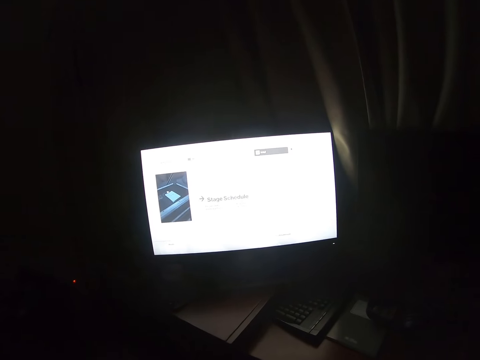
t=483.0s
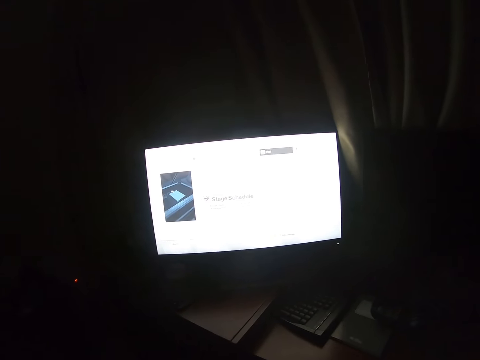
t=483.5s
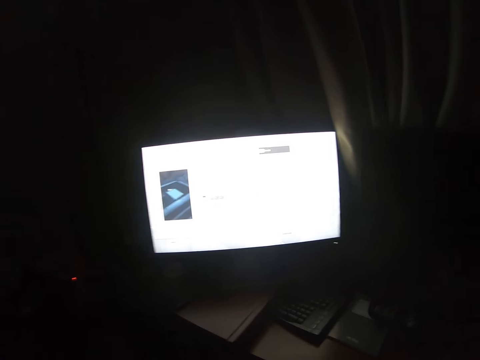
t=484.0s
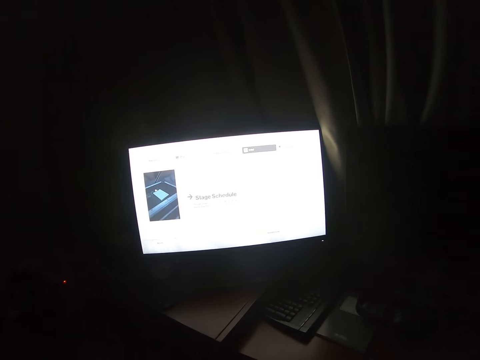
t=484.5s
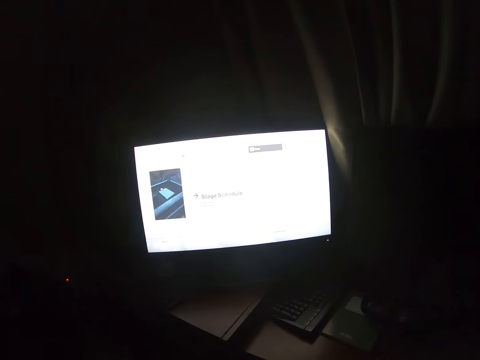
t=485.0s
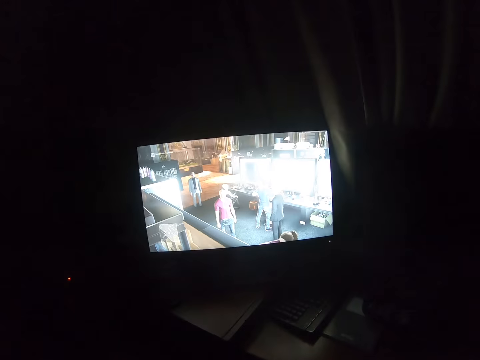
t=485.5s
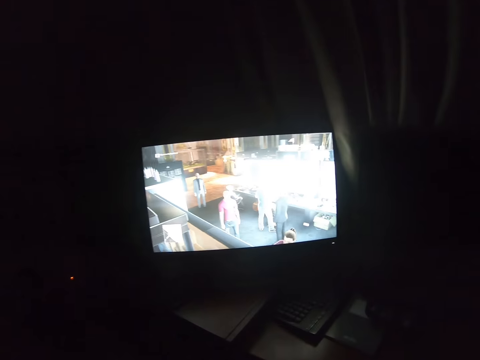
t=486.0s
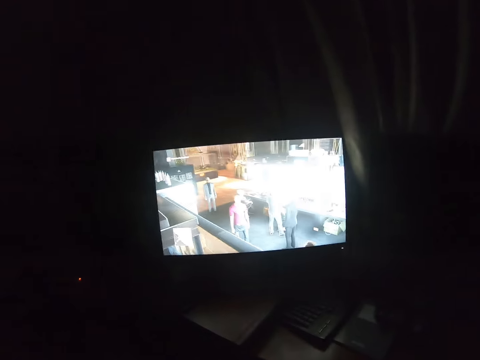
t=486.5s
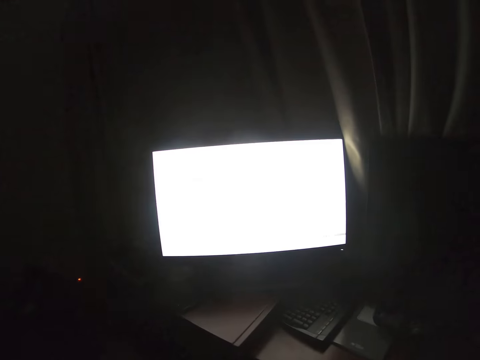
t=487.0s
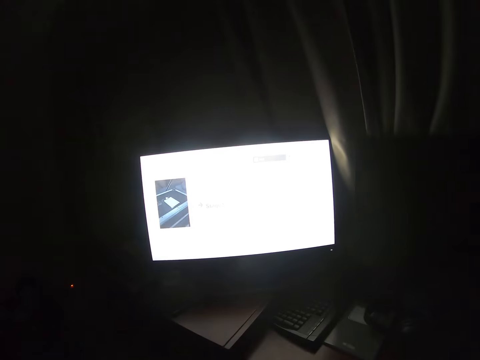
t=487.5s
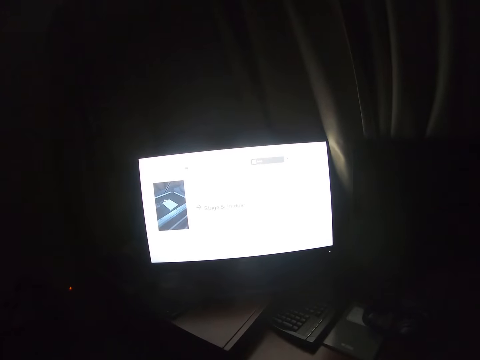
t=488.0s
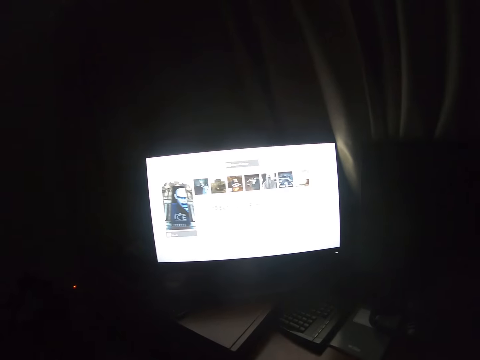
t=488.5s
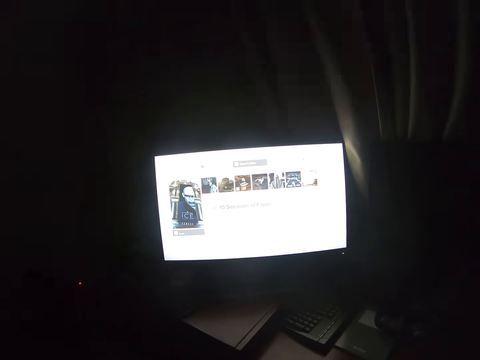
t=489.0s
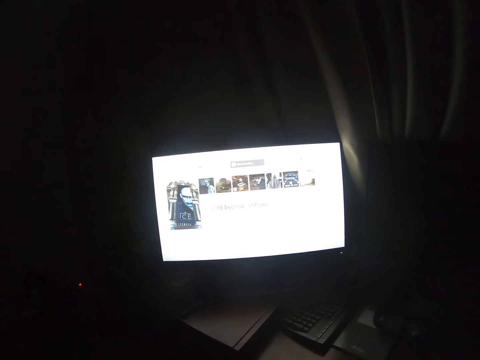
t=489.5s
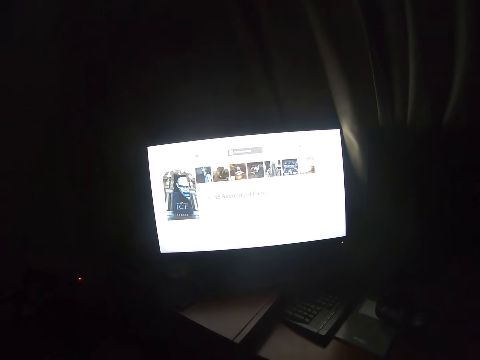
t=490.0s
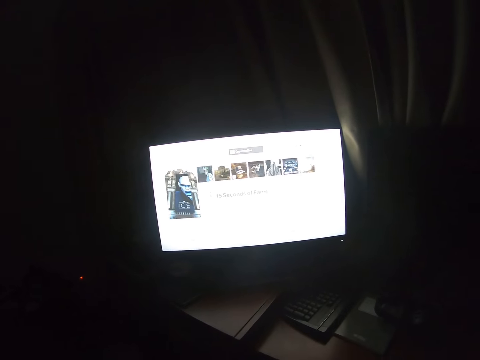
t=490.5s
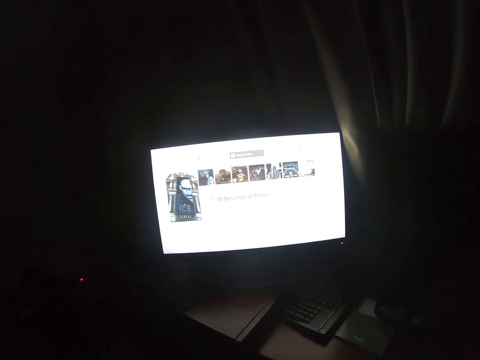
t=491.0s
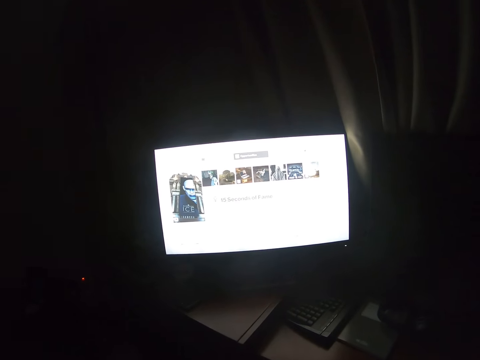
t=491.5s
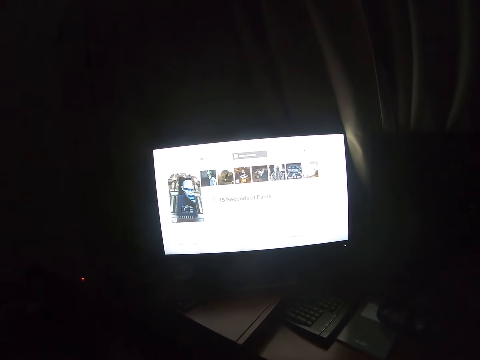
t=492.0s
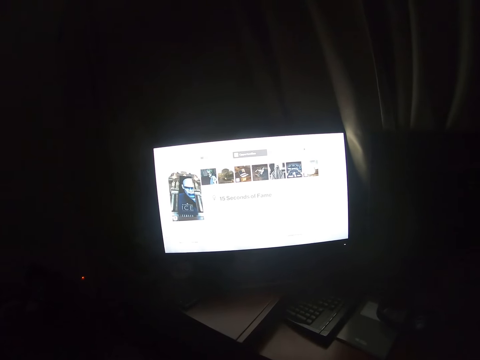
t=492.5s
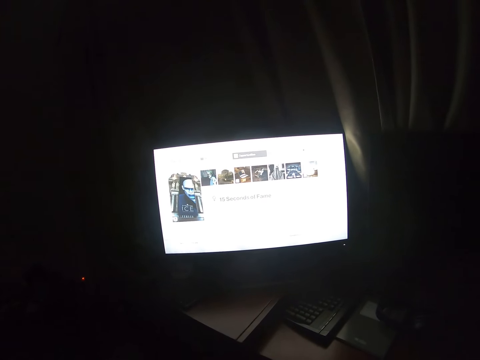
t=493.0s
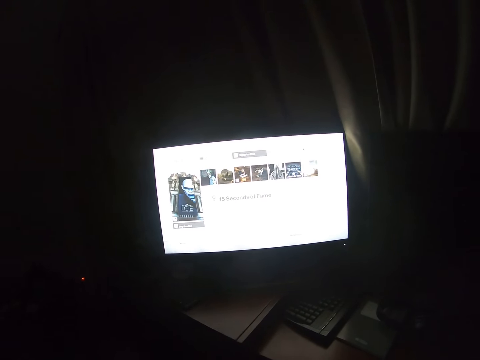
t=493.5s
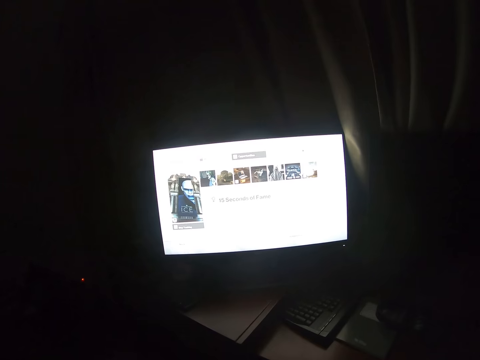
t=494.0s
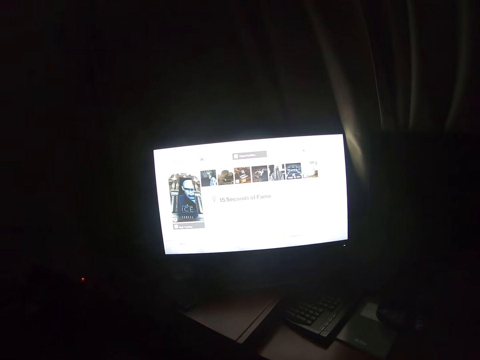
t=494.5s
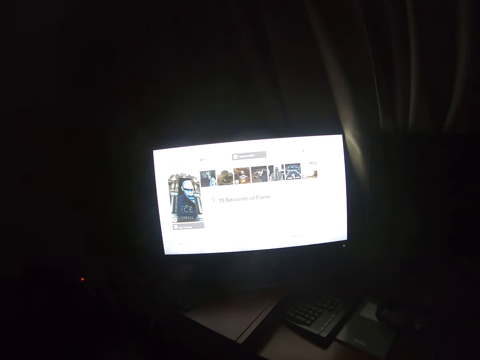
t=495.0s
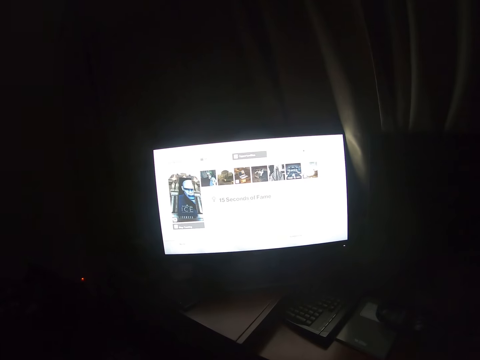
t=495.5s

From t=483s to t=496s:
The camera wearer plays the game on the television. They select the game.

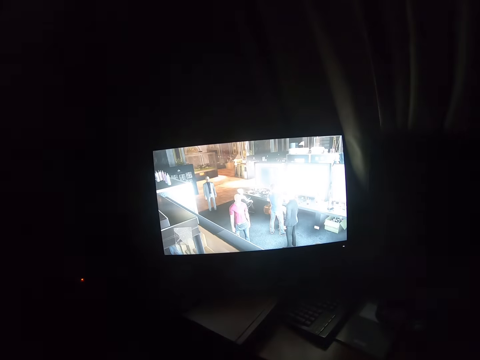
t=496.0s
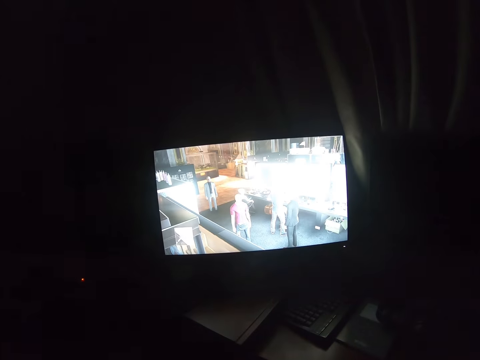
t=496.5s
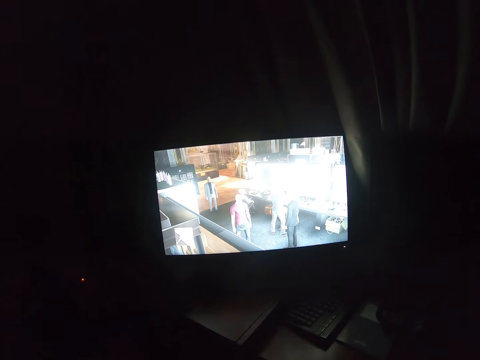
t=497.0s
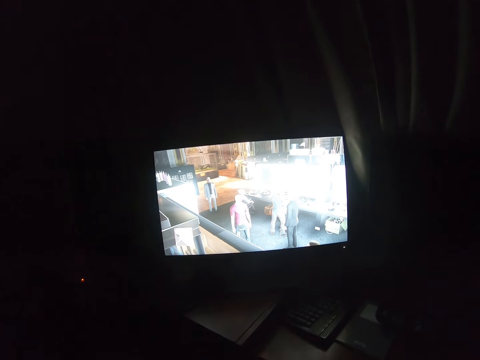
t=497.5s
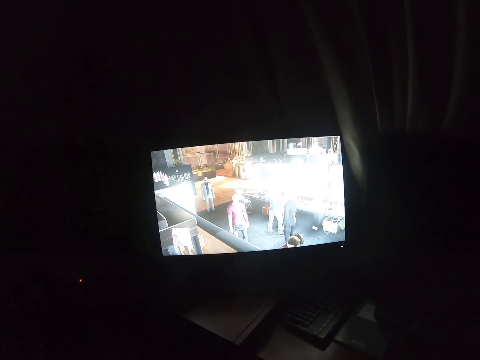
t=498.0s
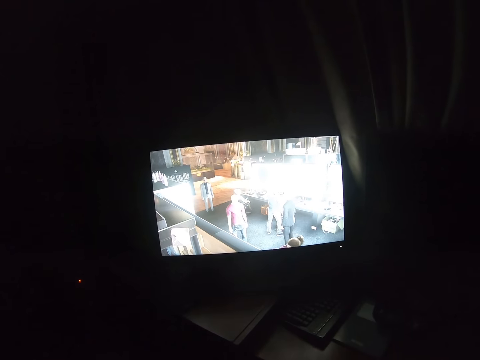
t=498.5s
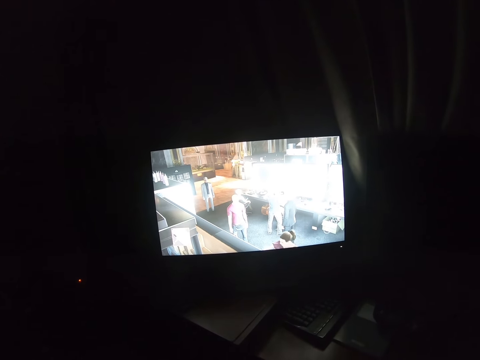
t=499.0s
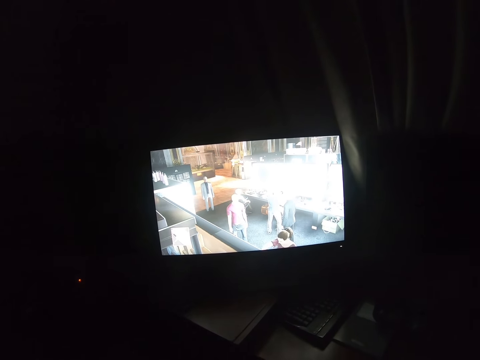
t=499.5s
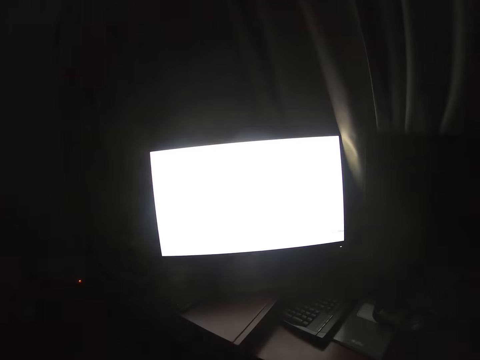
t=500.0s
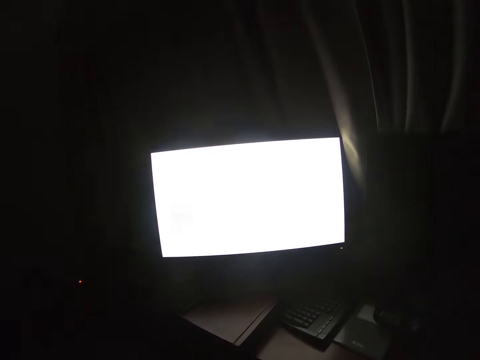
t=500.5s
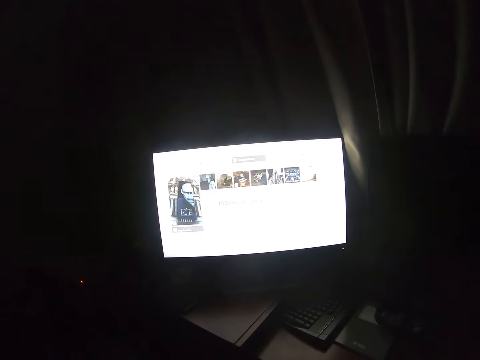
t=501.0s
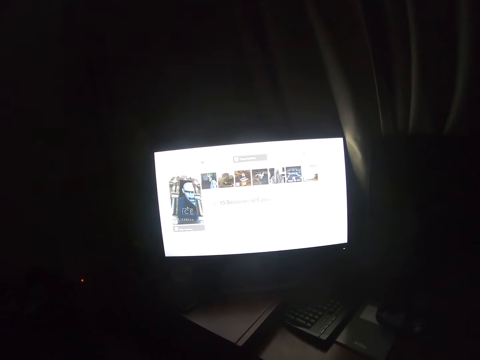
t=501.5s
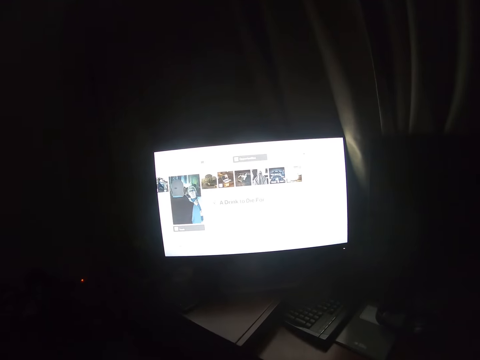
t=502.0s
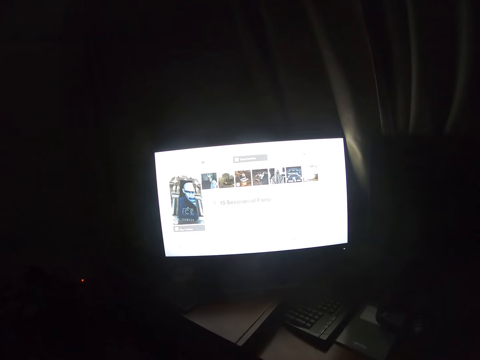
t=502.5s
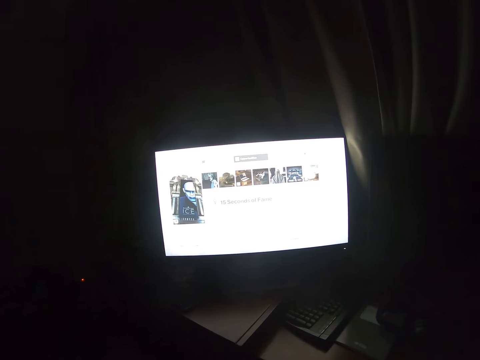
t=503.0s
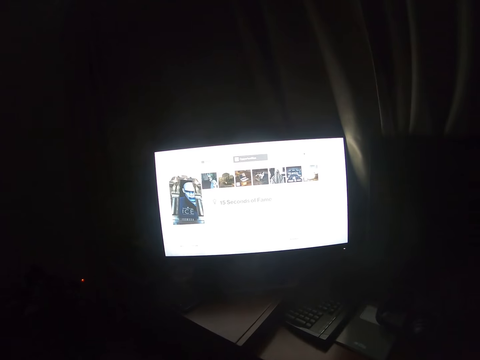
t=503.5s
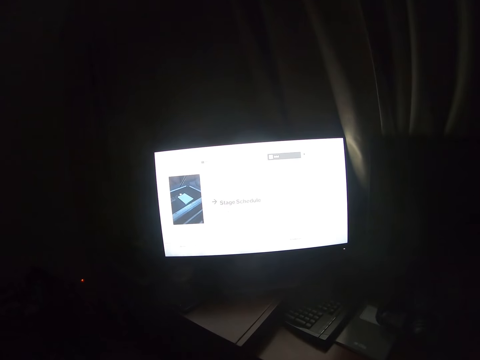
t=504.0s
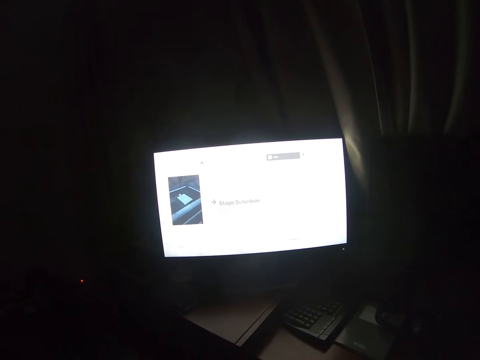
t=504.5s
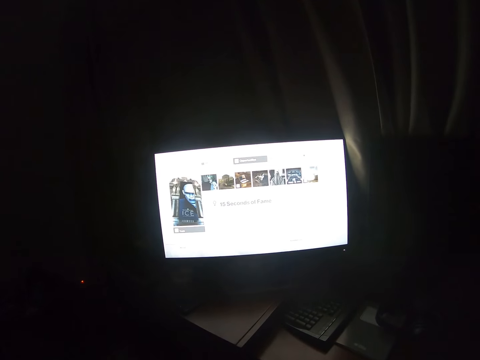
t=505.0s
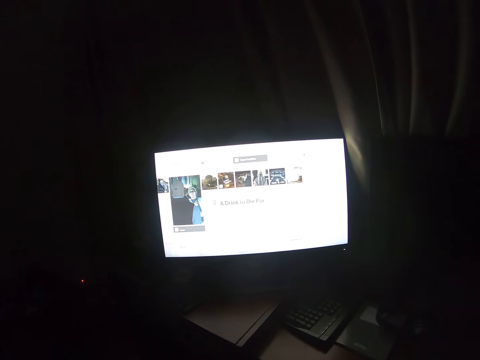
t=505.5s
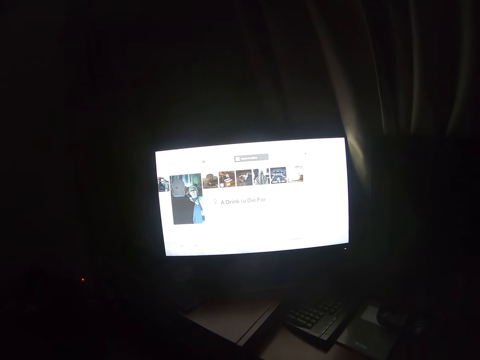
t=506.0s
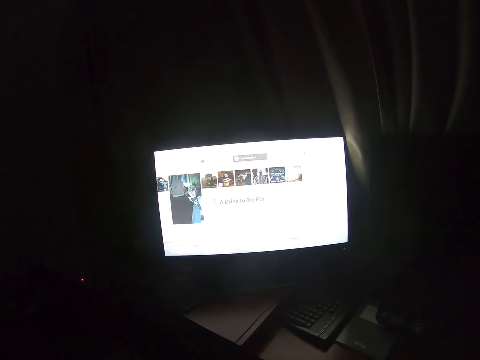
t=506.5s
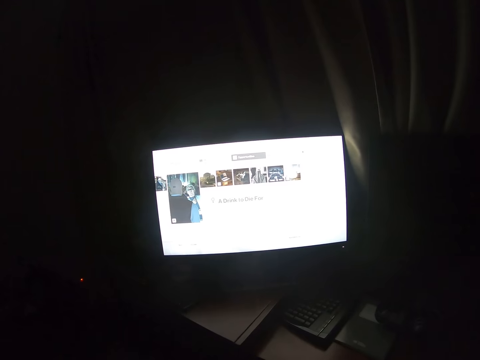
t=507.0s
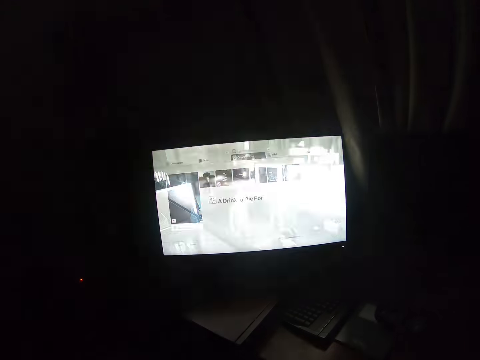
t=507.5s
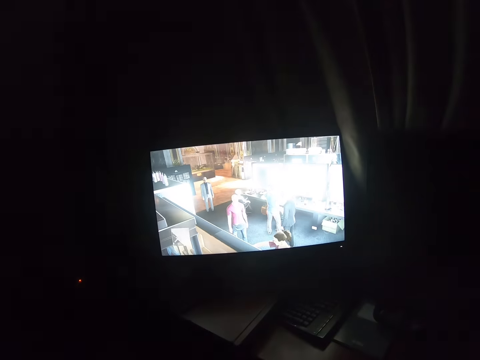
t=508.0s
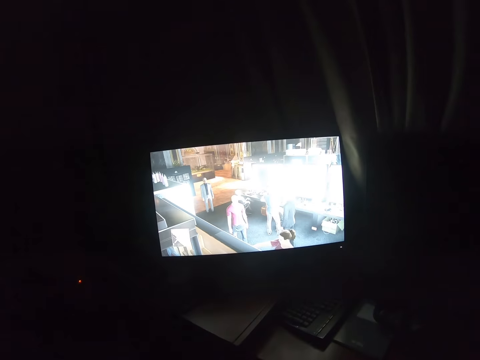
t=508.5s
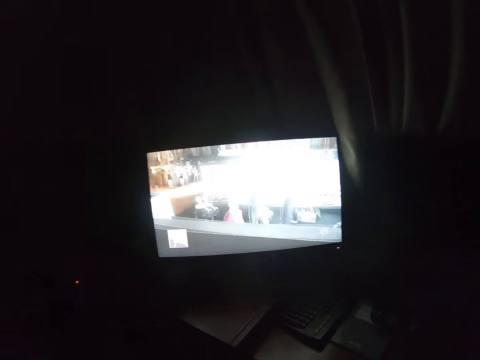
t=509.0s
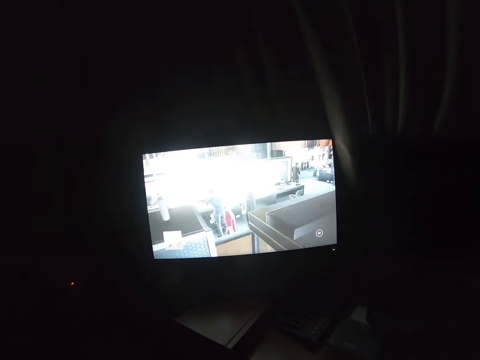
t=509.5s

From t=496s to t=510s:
The camera wearer plays the game. They select the game. They play the game.
